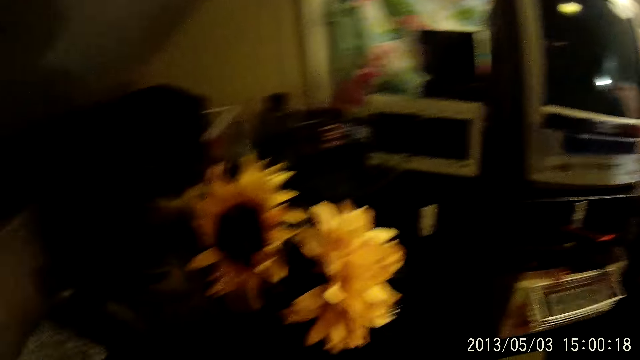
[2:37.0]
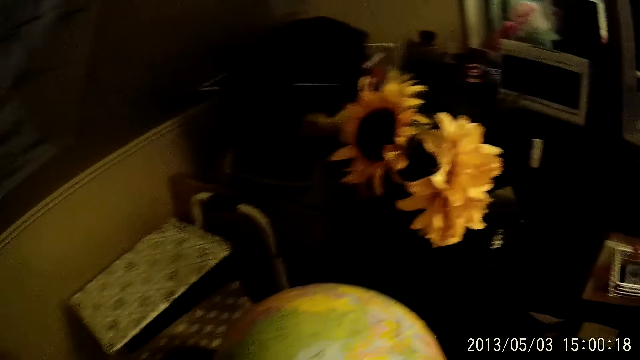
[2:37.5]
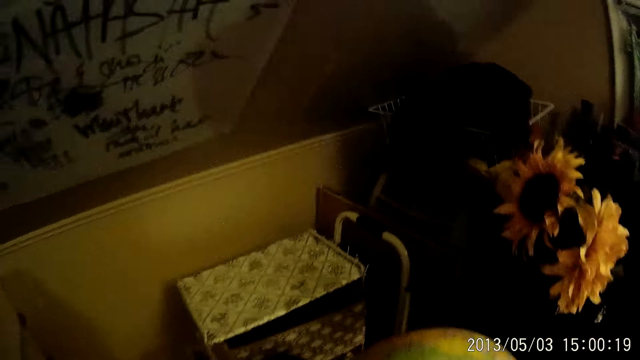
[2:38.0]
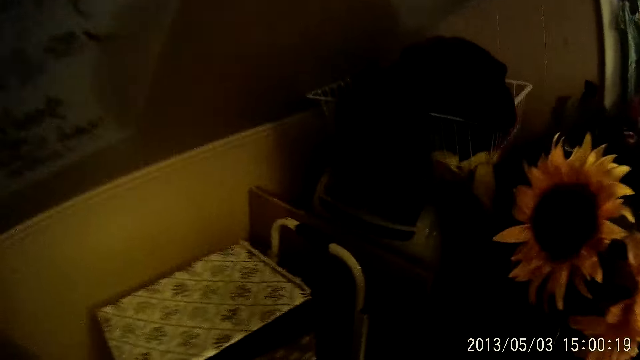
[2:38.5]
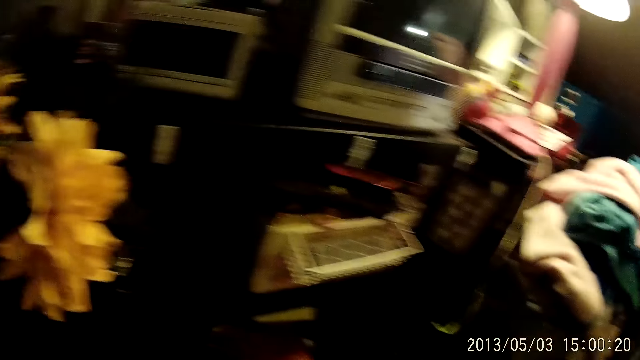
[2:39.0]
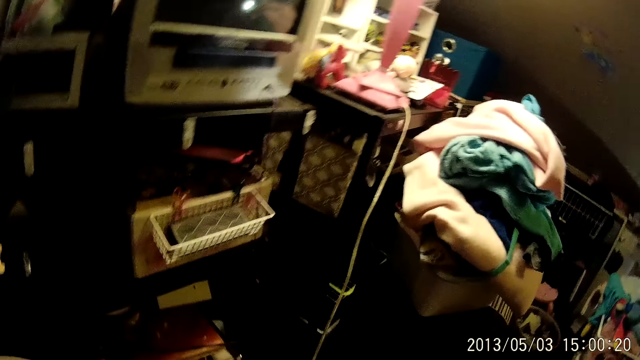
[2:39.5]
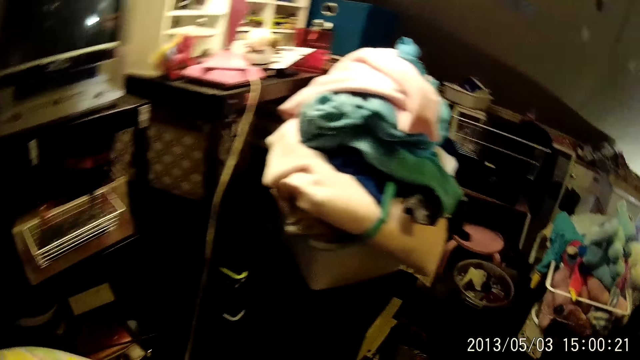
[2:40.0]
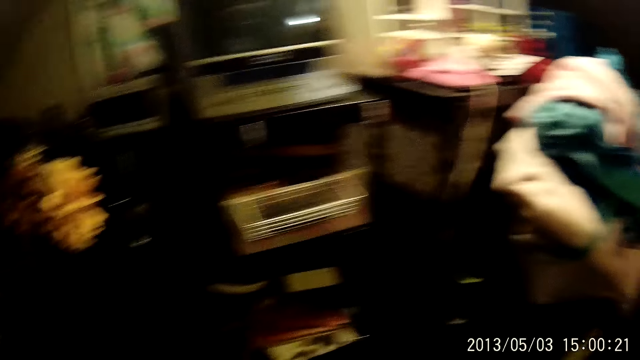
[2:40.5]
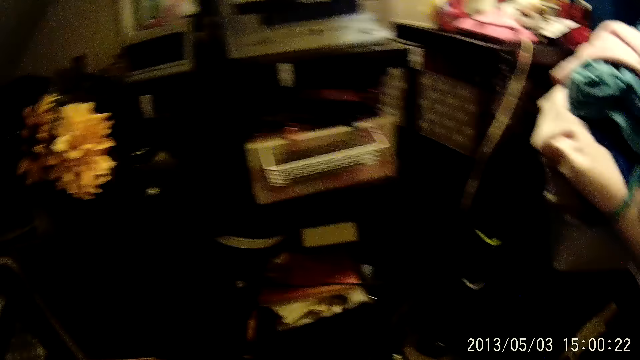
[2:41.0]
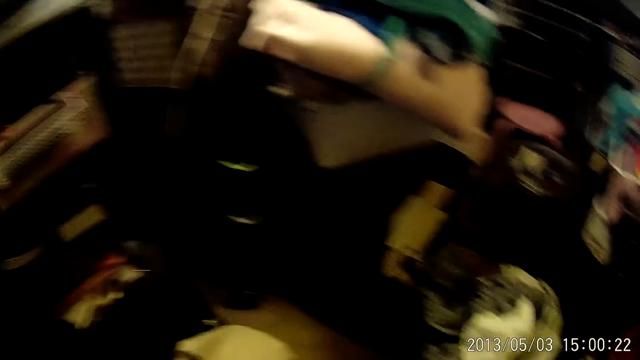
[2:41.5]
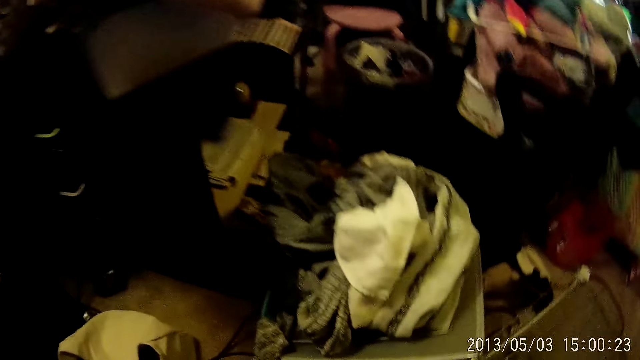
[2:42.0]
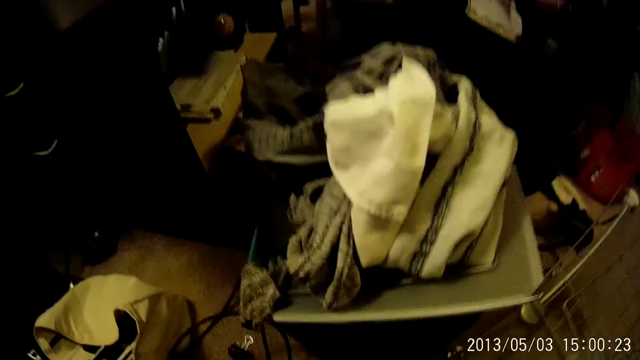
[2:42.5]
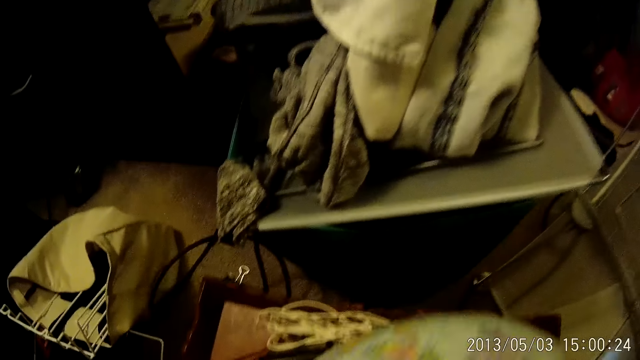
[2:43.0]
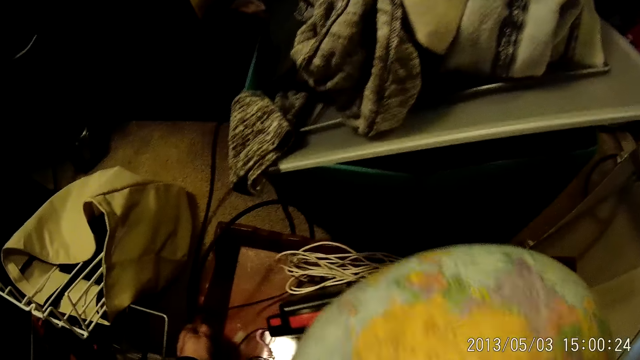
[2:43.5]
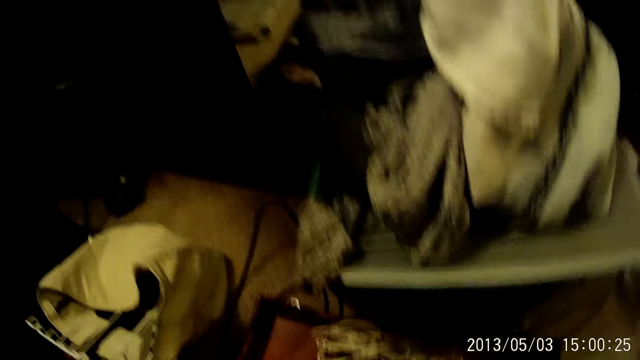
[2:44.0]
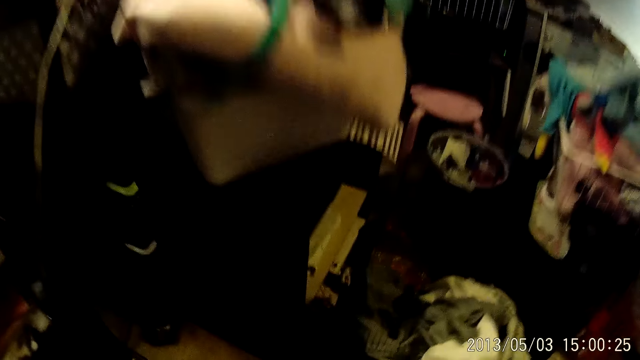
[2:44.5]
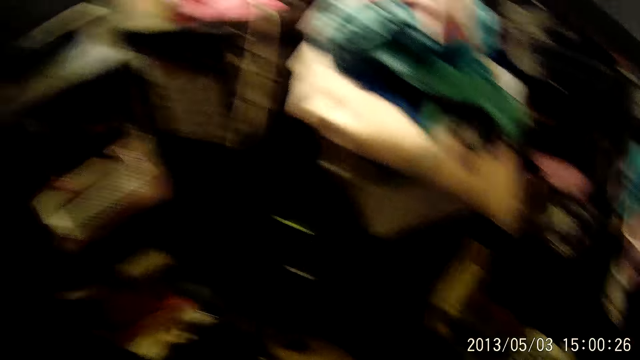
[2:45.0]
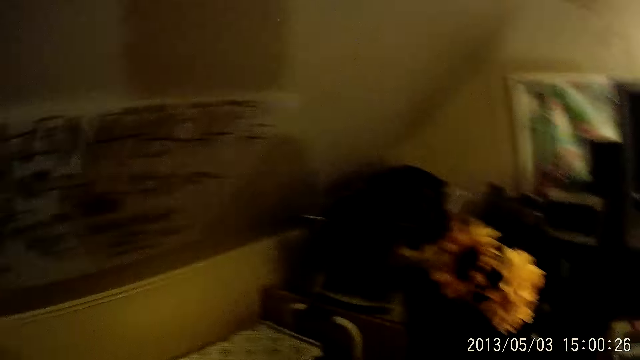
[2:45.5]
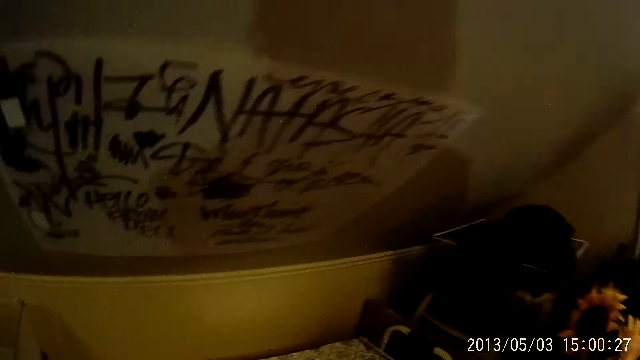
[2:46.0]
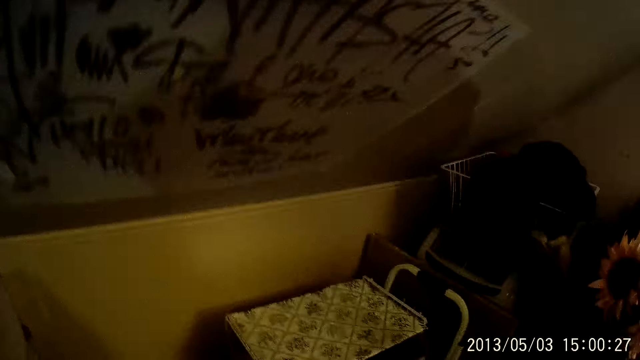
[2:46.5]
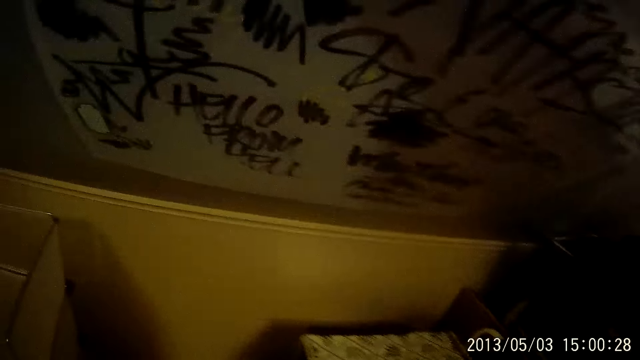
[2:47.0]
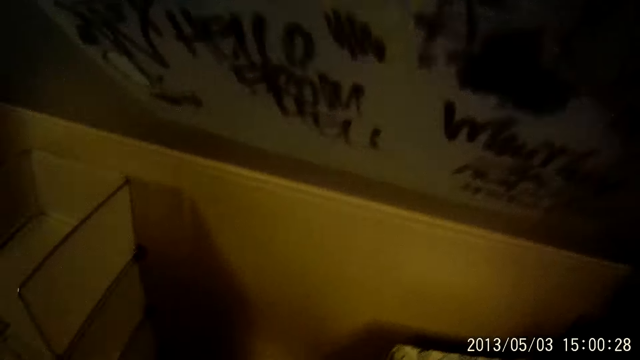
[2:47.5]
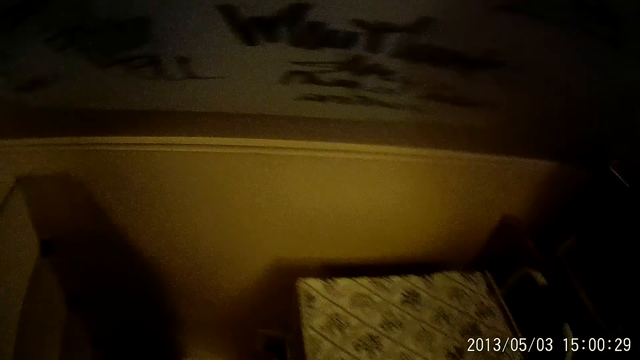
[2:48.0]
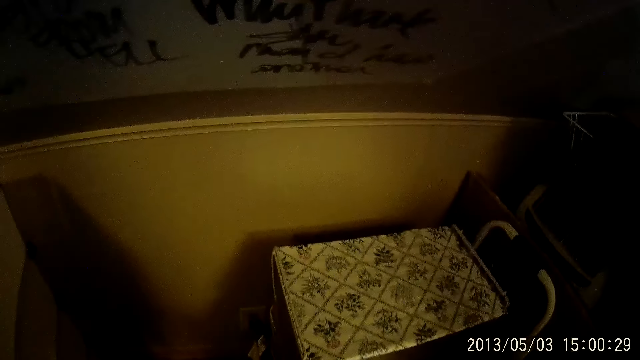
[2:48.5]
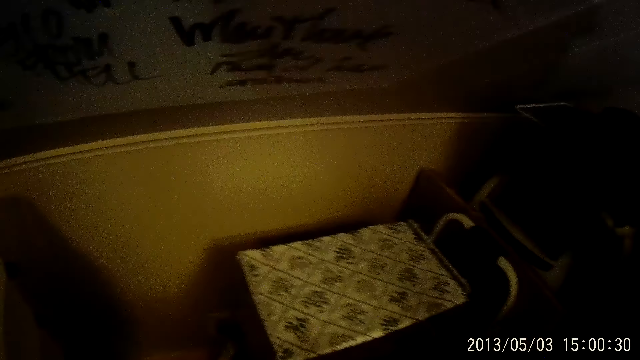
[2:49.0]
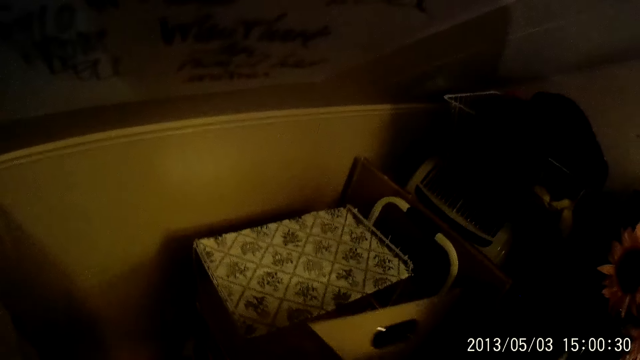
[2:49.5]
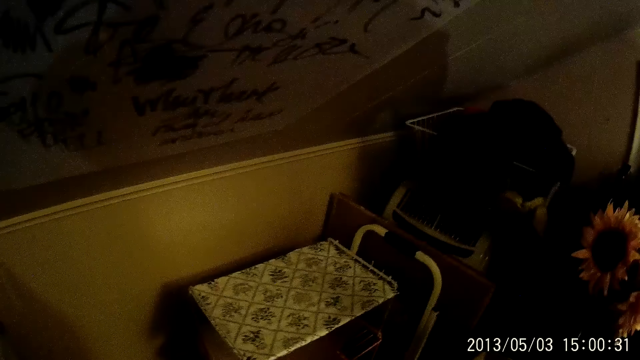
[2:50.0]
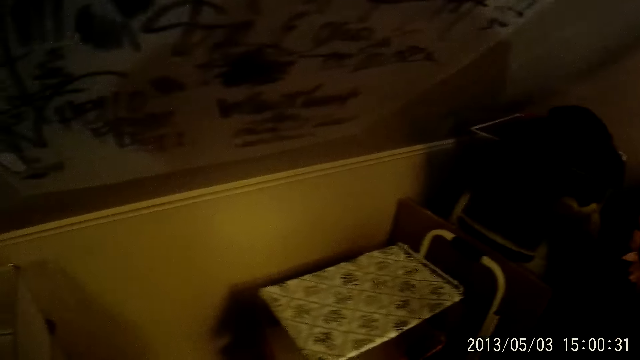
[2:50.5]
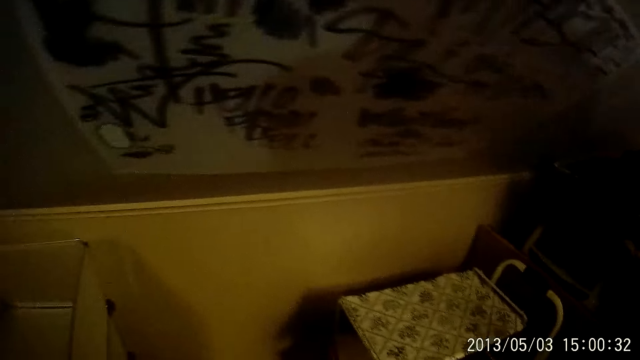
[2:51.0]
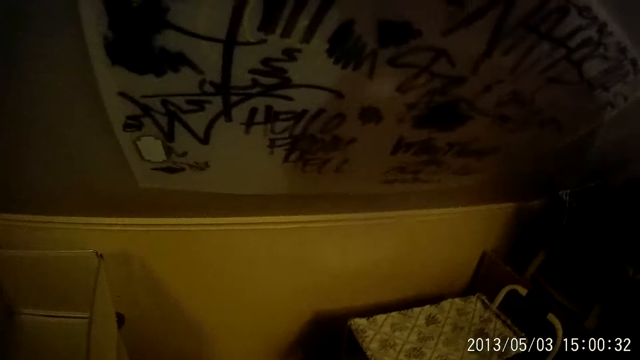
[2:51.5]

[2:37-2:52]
The camera wearer puts a board on the ground. They look around. They drop the ball on the floor. They take the board from the rack with the right hand. They look around.

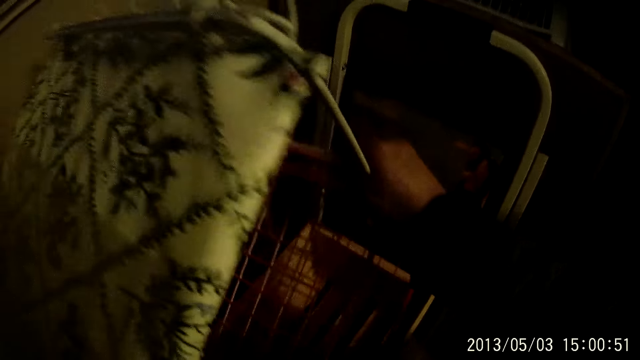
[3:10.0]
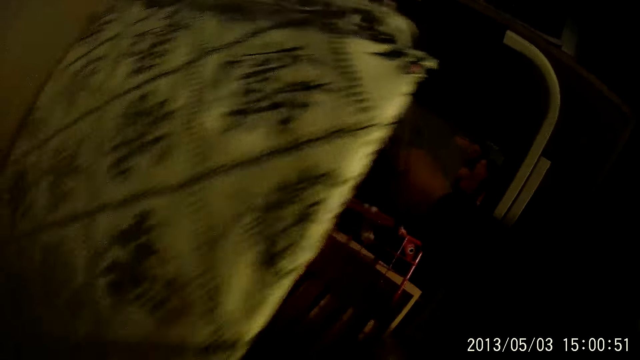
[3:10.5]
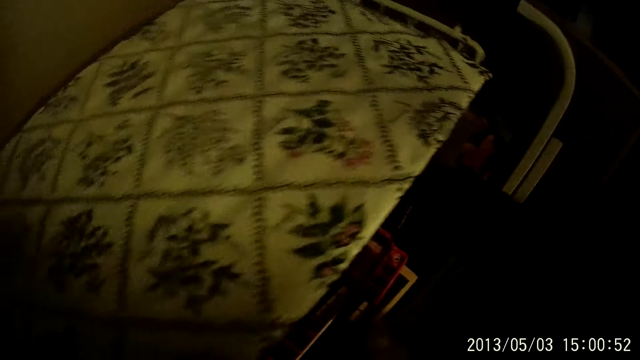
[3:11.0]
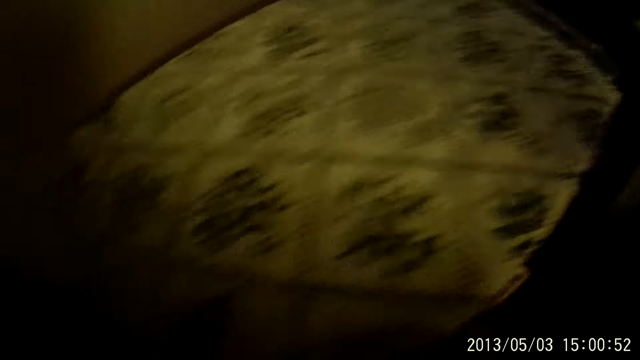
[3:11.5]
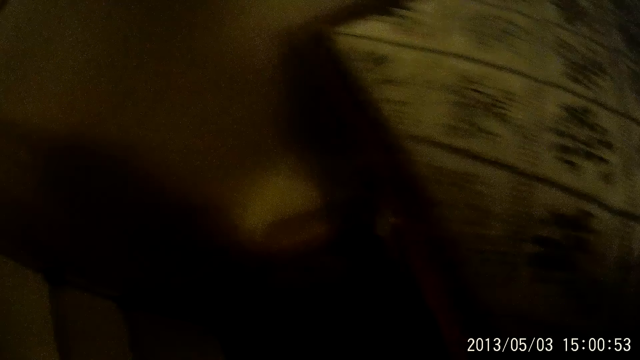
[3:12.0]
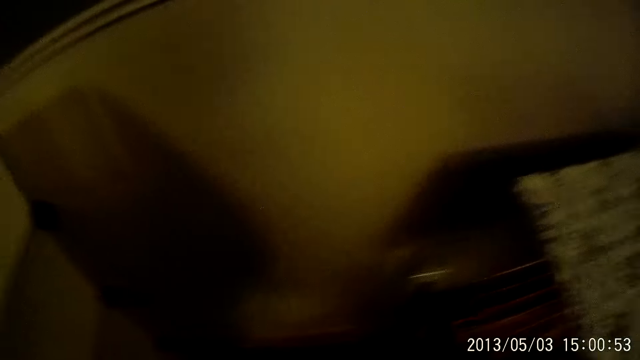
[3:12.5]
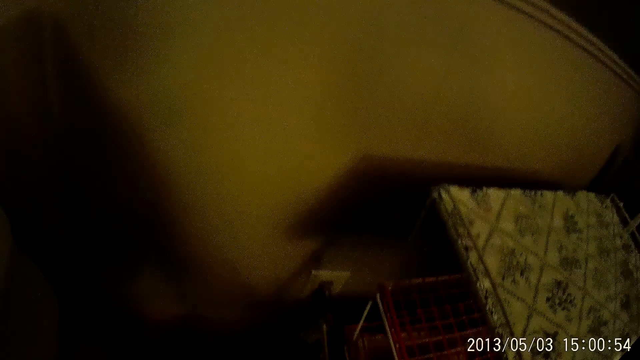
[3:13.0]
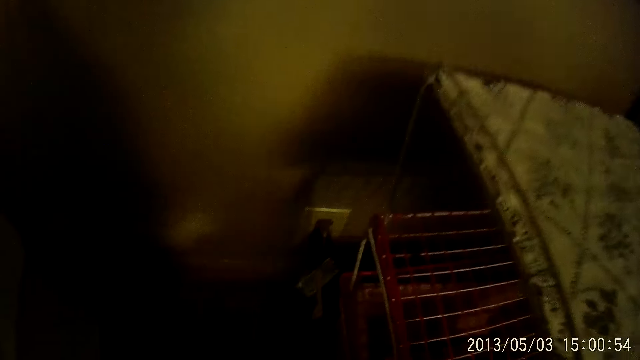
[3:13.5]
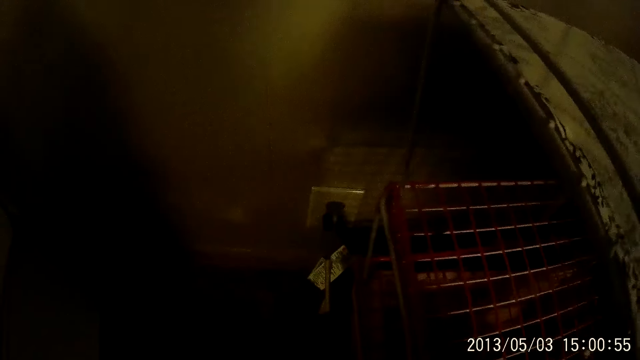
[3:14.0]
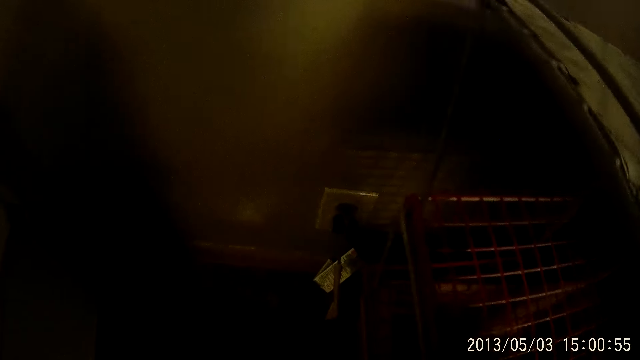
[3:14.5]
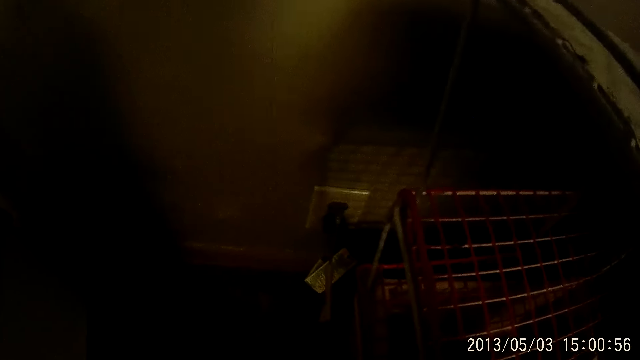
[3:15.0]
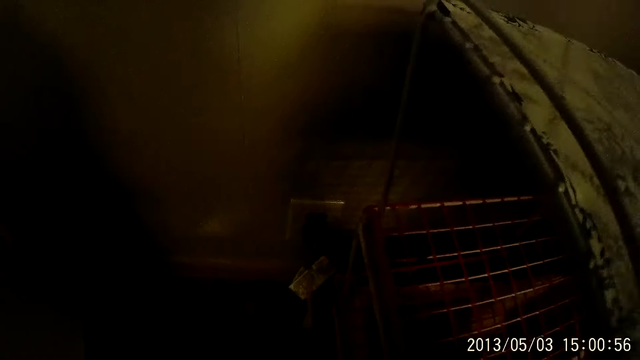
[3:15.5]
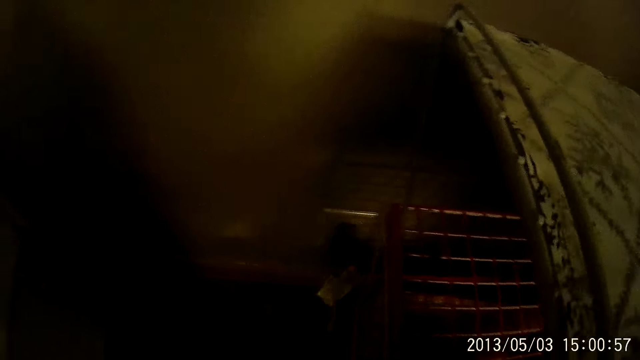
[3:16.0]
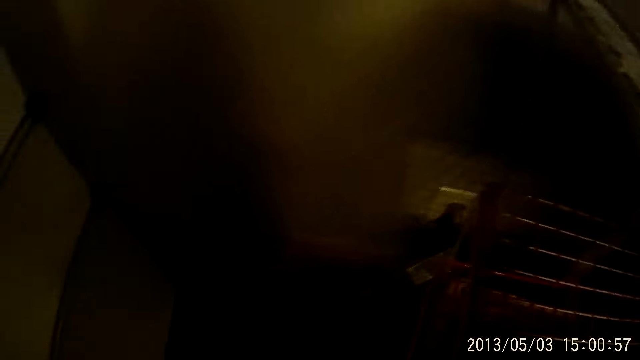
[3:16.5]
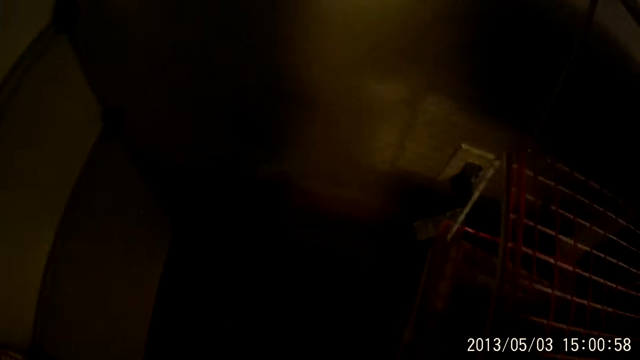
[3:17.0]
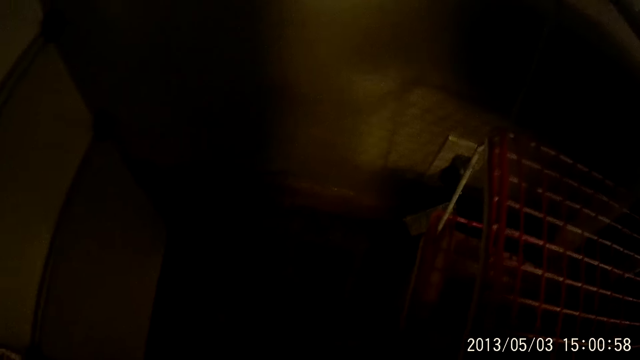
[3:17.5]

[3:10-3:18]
The camera wearer turns around. They fix the rack on the floor. They drop the rack on the floor.
